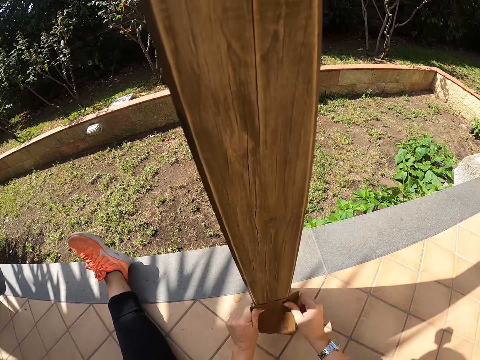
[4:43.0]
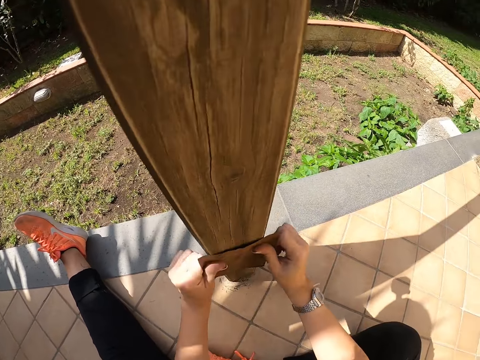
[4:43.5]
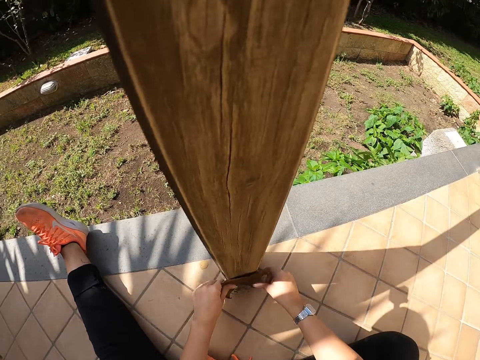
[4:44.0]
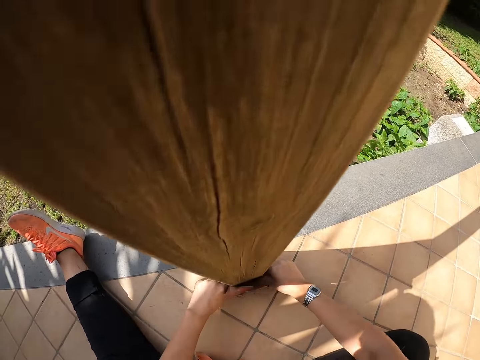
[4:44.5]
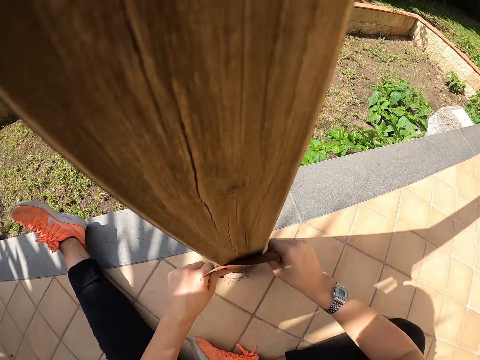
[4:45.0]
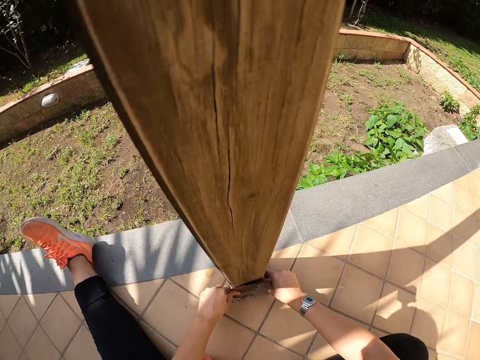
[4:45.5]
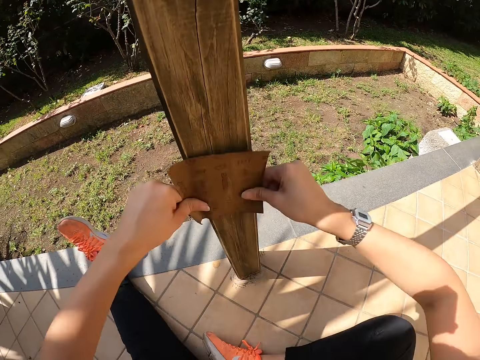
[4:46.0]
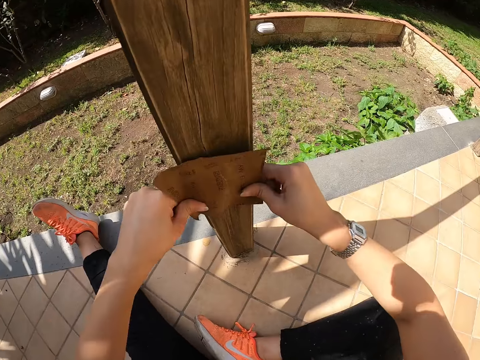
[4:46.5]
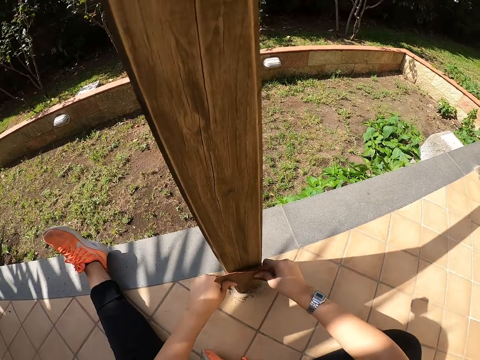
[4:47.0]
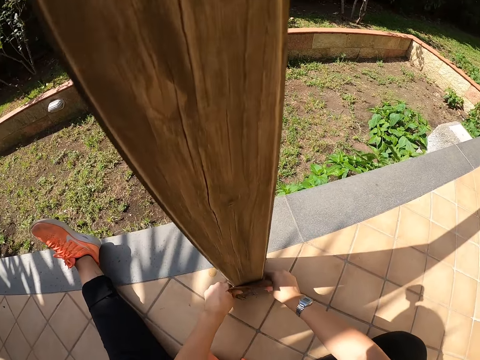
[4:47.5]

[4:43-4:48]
The camera wearer smoothens the railings with the sandpaper in both hands.

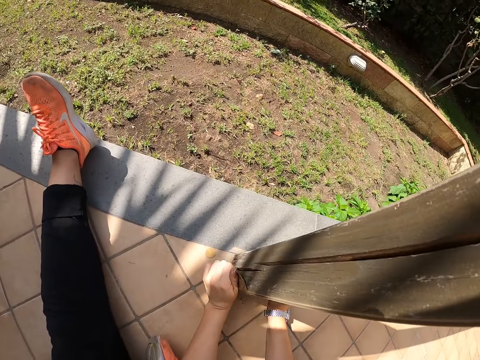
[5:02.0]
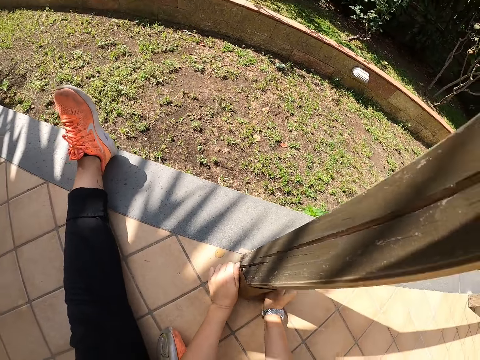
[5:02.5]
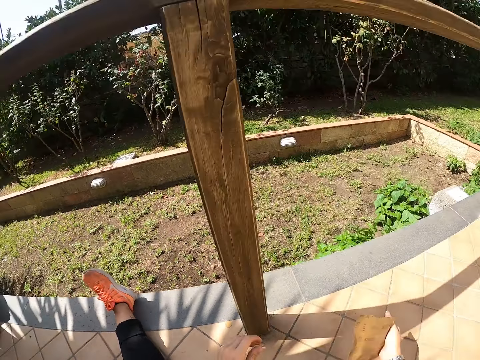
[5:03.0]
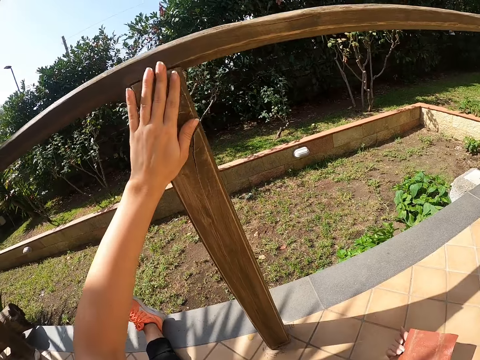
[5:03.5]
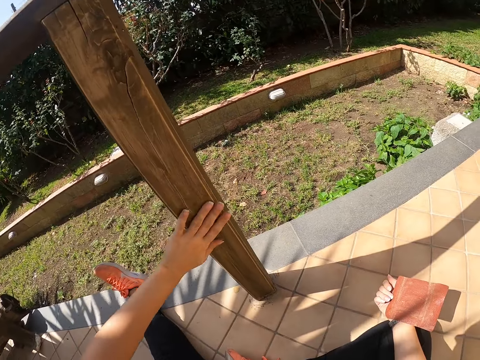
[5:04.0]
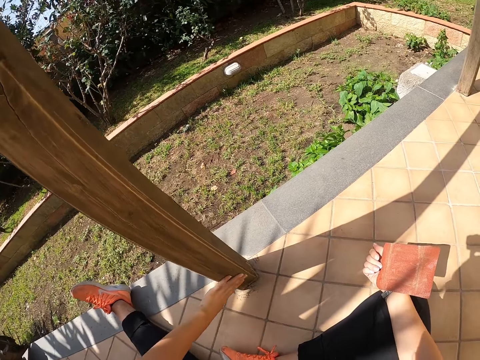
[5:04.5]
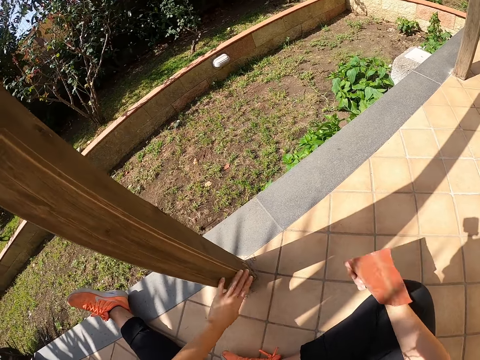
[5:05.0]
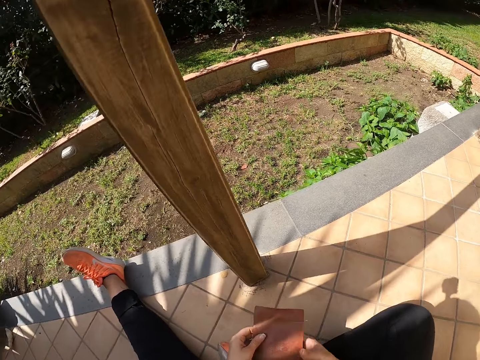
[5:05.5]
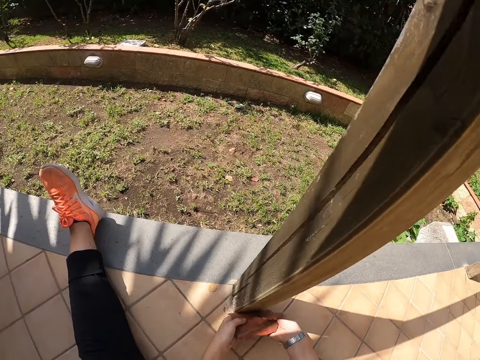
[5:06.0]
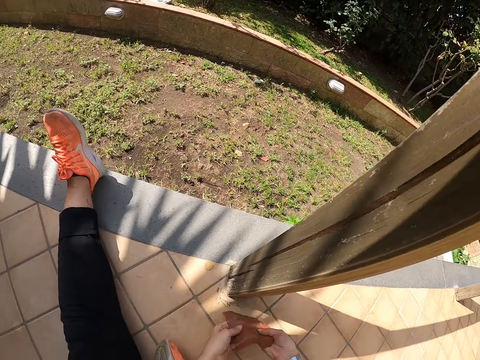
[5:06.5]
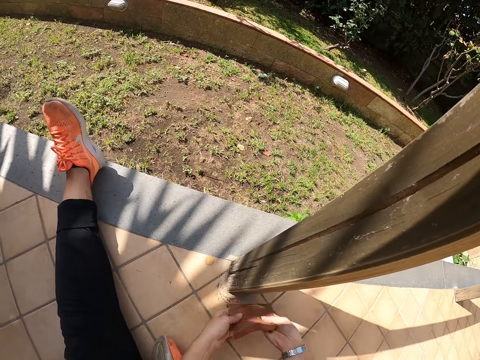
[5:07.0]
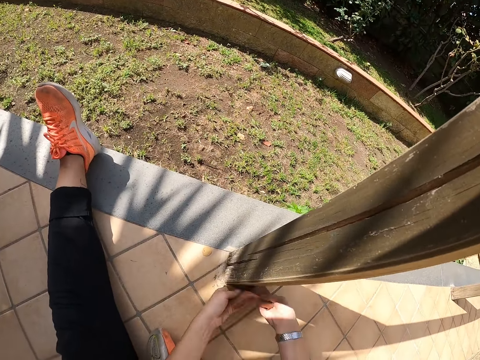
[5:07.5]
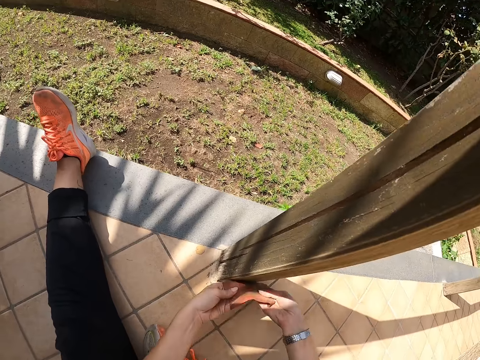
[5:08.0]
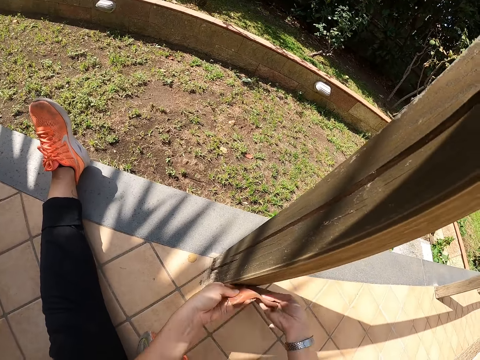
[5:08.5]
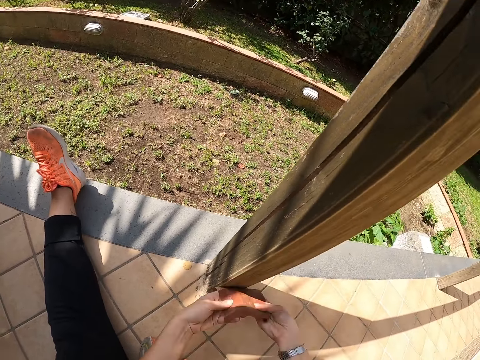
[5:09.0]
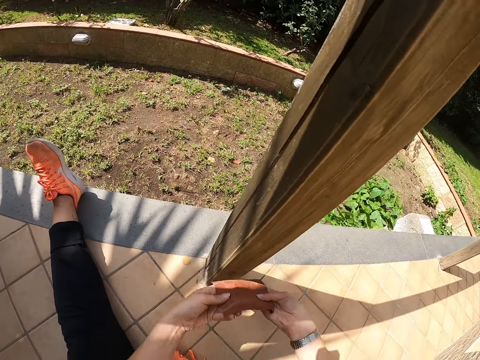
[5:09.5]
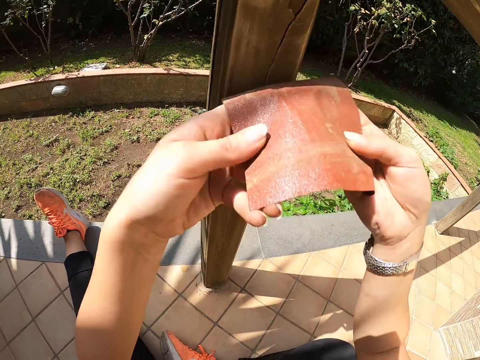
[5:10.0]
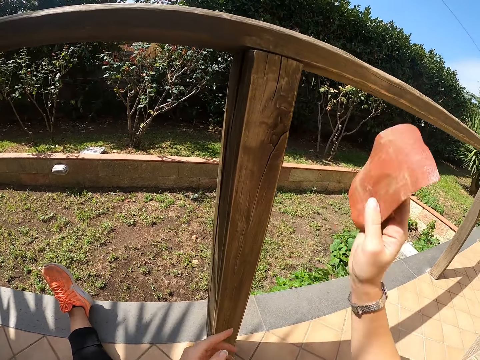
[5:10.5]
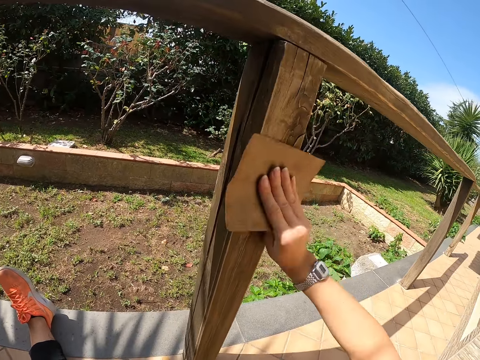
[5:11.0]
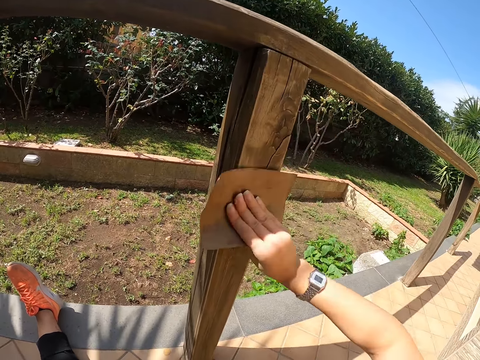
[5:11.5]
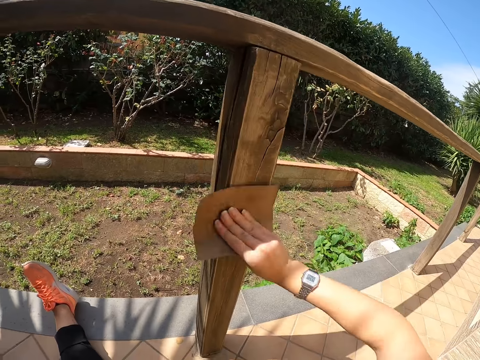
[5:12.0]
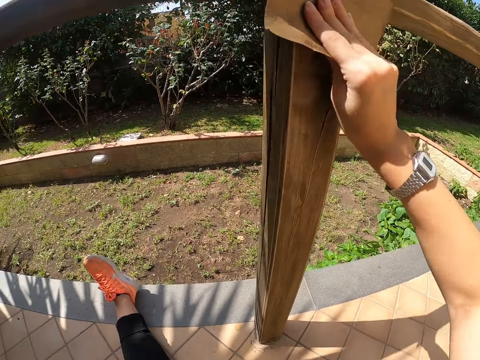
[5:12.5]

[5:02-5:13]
The camera wearer checks the smoothness of the wooden railing with her hand. She smoothens the wooden railings with the sandpaper in both hands. She smoothens the wooden railing with the sandpaper in her right hand.

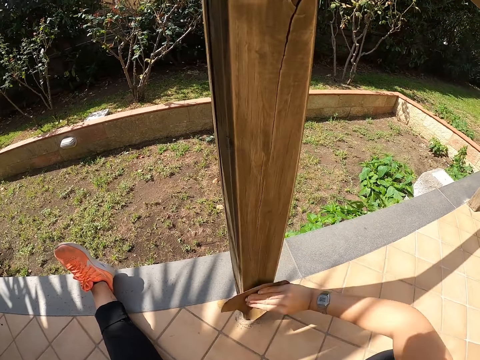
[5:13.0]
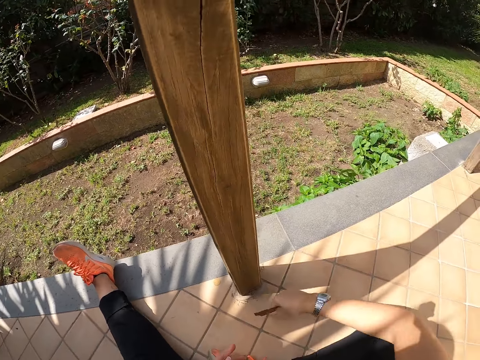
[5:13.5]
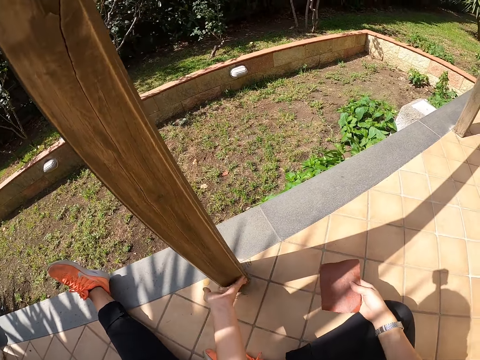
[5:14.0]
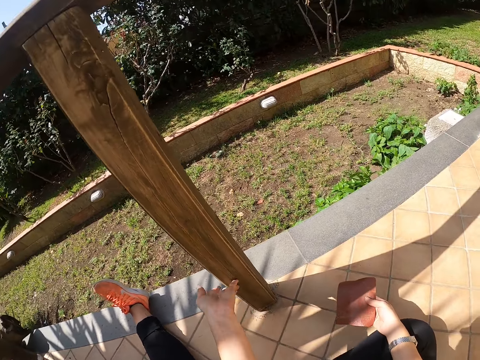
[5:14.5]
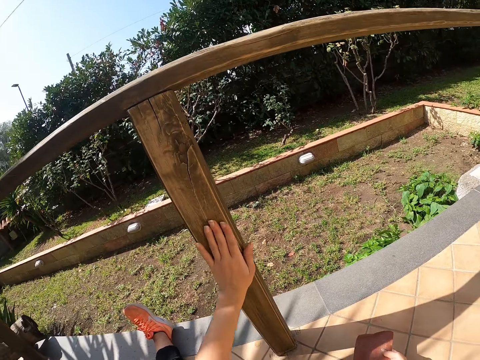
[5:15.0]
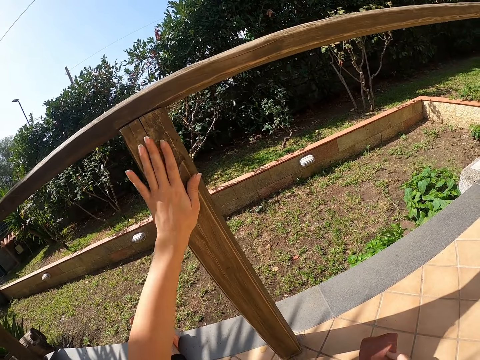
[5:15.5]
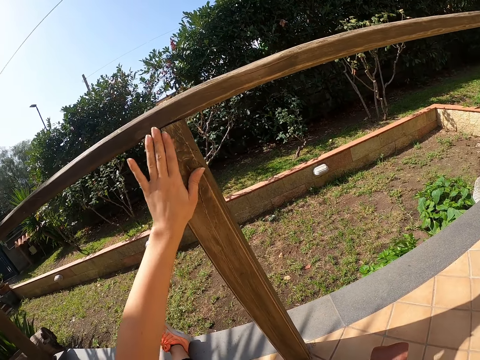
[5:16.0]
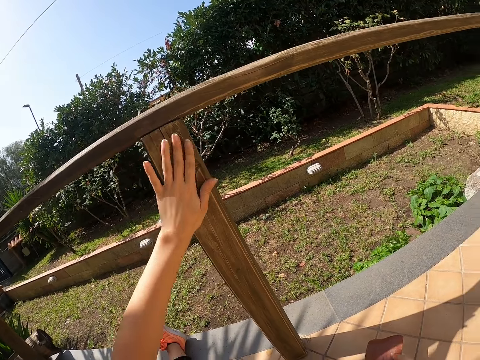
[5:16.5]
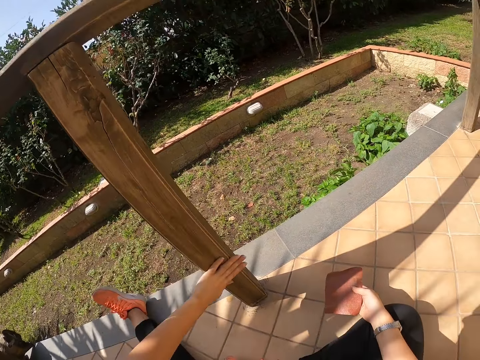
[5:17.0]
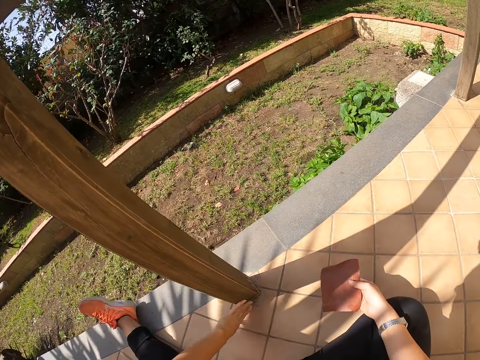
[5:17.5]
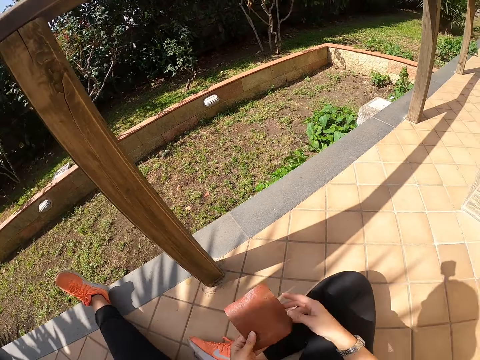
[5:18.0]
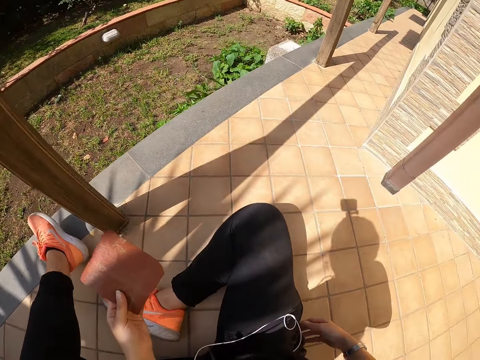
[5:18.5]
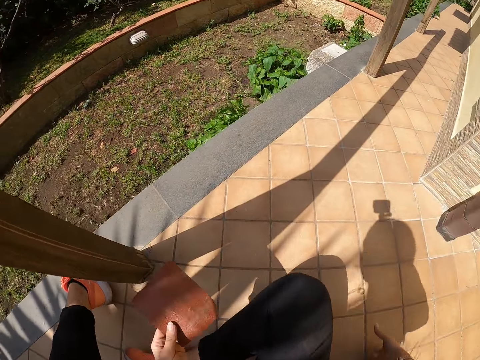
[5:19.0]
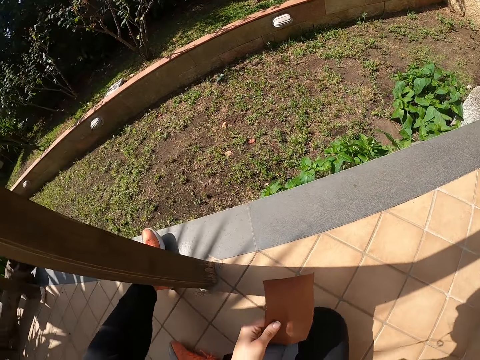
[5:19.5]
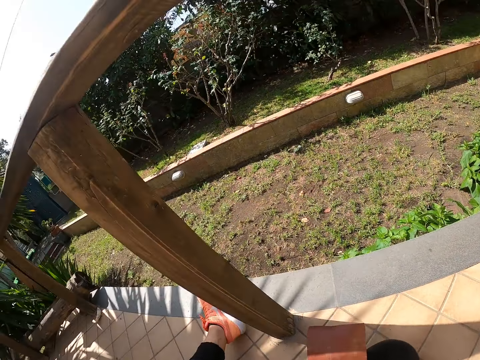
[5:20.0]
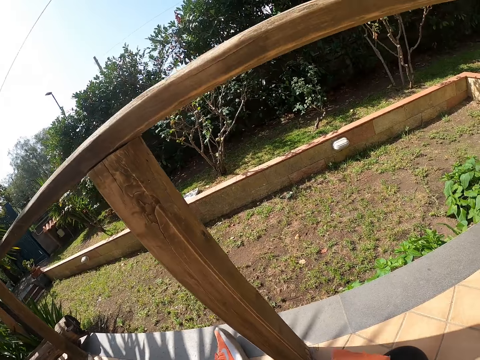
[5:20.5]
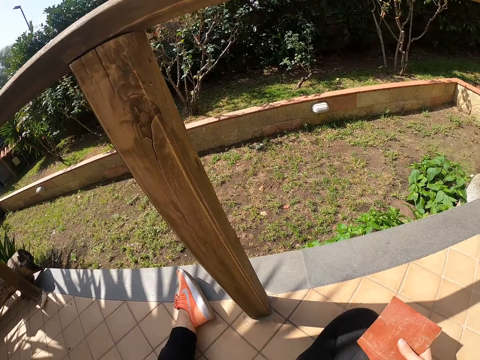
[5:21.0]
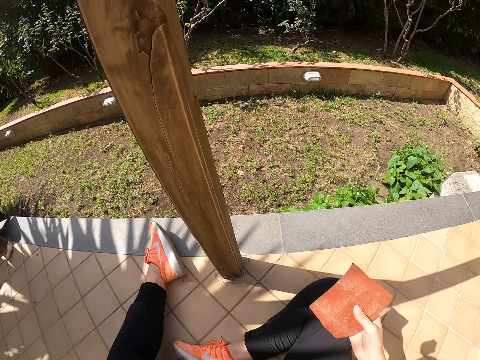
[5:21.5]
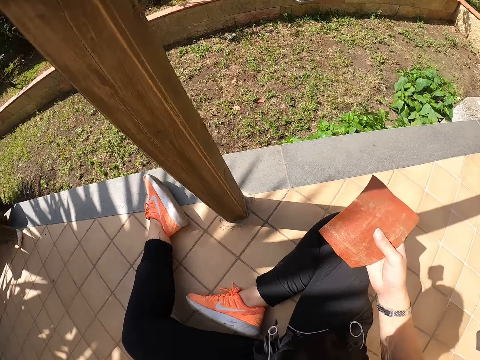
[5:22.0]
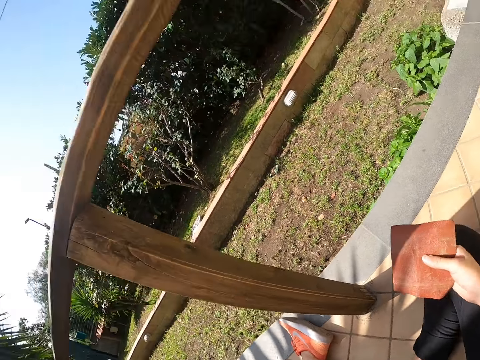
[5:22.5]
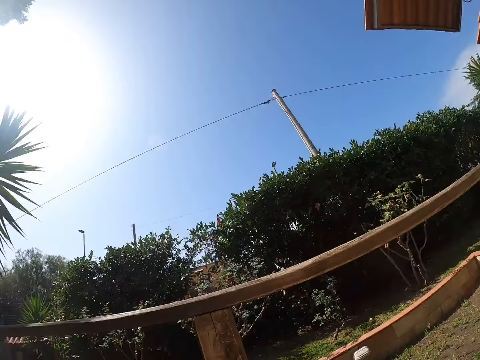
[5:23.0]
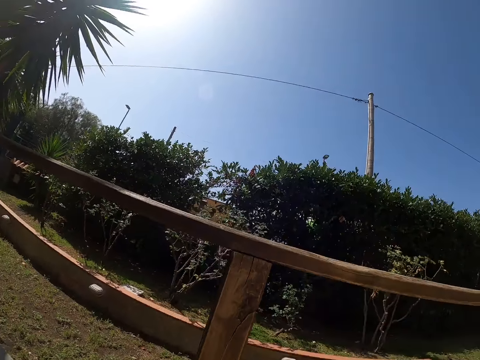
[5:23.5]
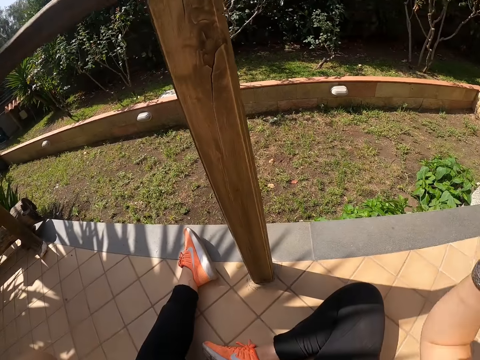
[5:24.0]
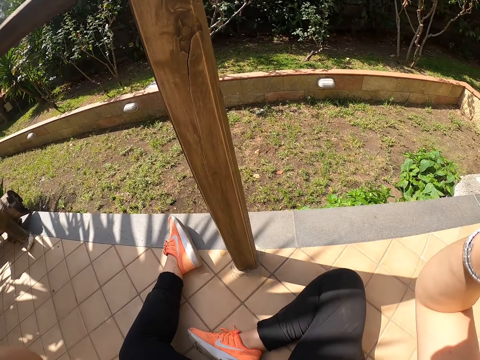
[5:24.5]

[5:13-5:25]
The camera wearer checks the smoothness of the wooden railing with her hand. She turns around. She adjusts her sitting position. She adjusts her camera.
